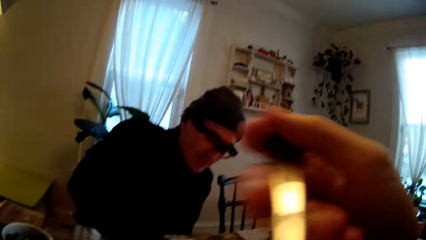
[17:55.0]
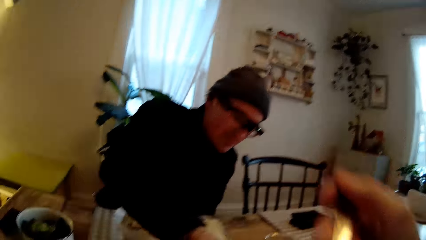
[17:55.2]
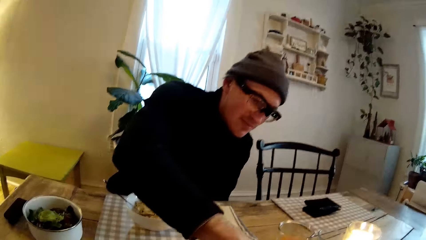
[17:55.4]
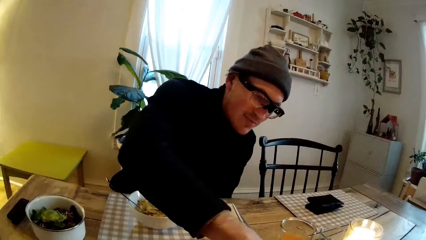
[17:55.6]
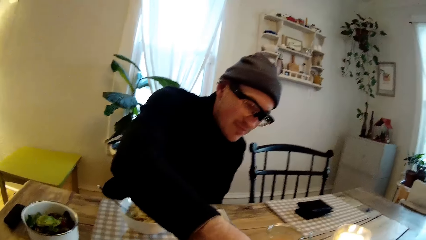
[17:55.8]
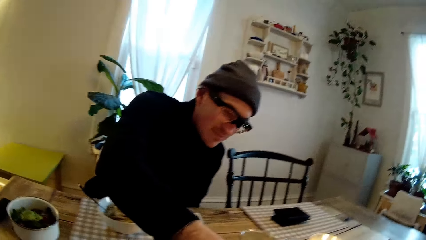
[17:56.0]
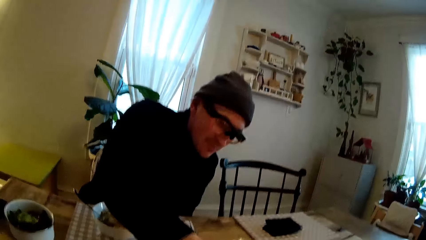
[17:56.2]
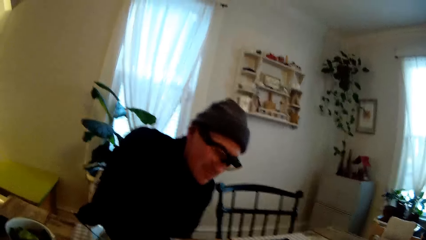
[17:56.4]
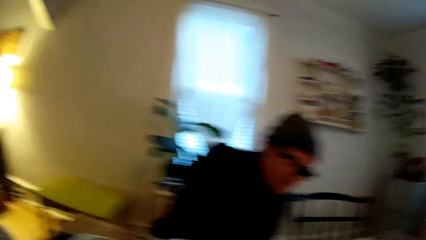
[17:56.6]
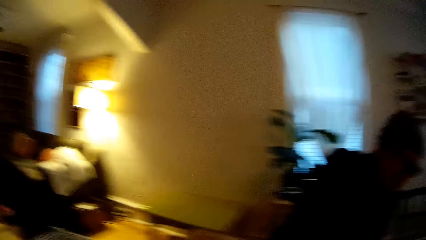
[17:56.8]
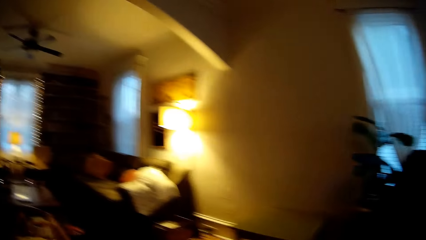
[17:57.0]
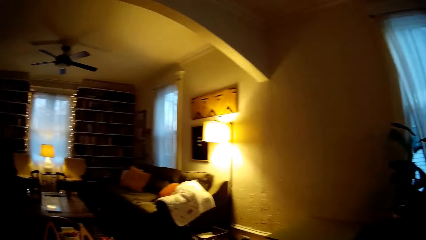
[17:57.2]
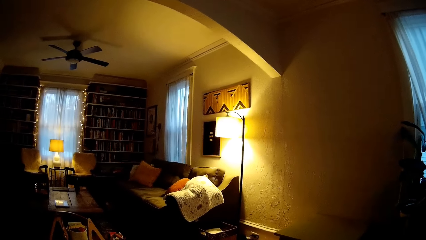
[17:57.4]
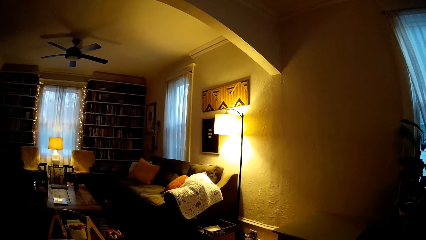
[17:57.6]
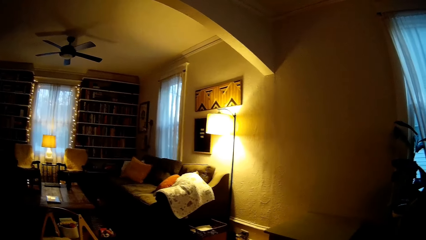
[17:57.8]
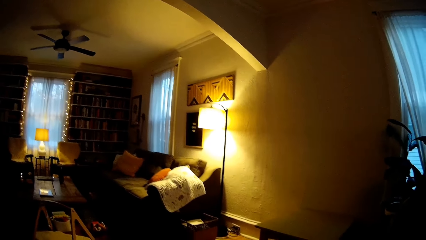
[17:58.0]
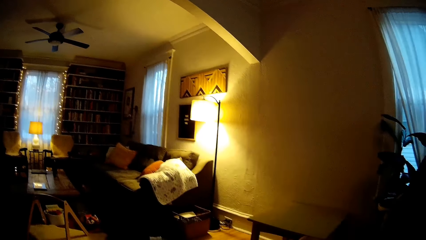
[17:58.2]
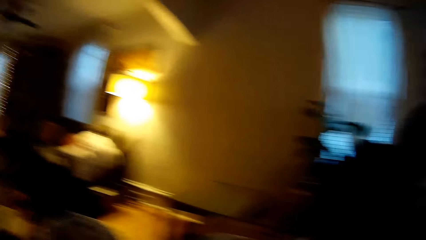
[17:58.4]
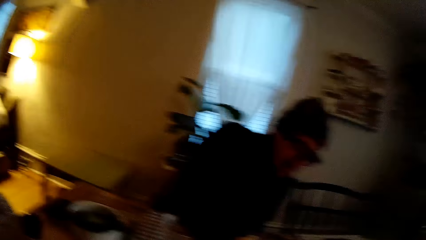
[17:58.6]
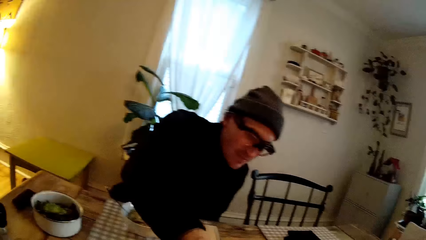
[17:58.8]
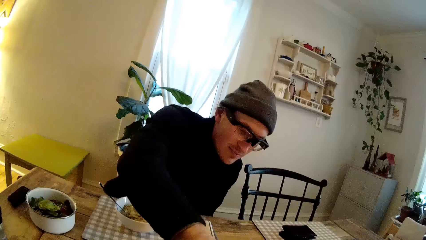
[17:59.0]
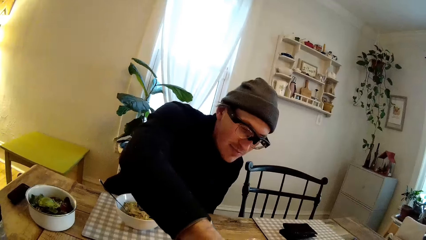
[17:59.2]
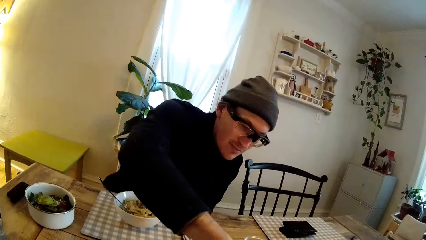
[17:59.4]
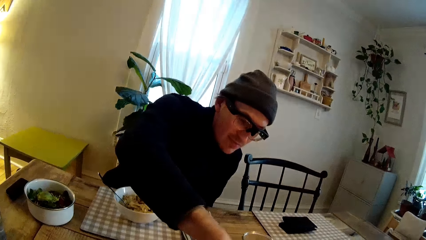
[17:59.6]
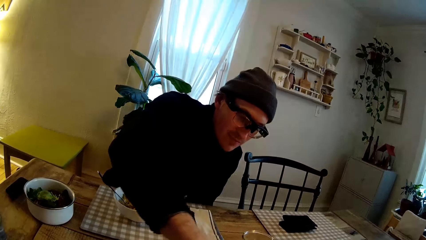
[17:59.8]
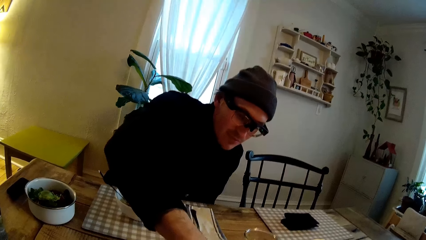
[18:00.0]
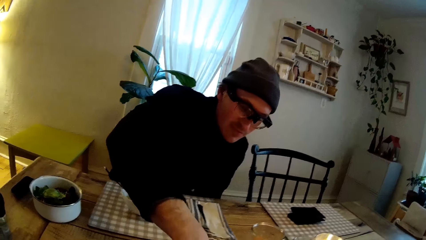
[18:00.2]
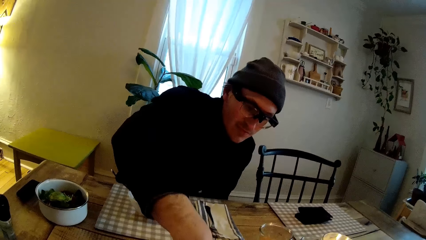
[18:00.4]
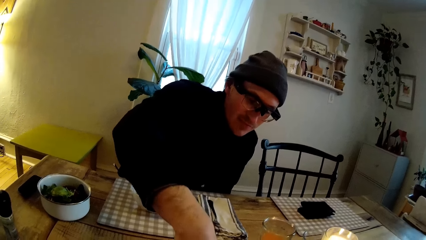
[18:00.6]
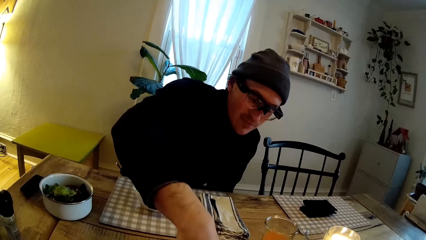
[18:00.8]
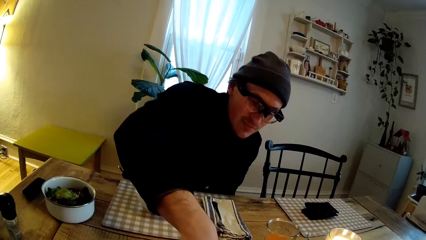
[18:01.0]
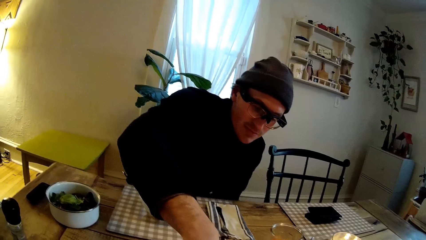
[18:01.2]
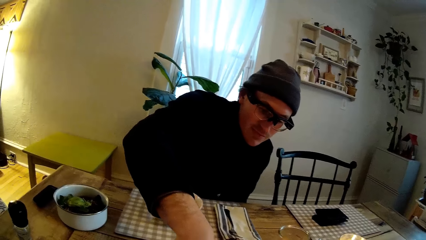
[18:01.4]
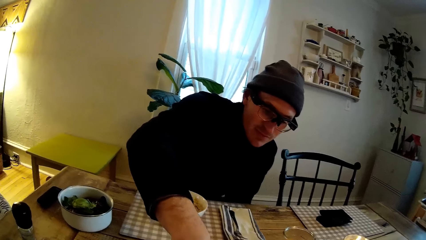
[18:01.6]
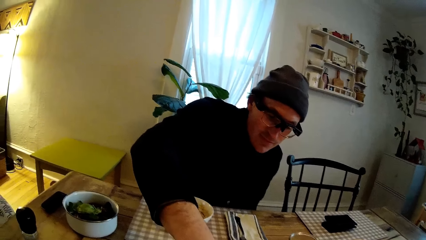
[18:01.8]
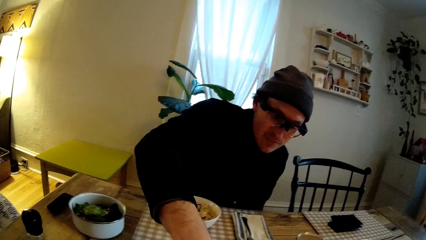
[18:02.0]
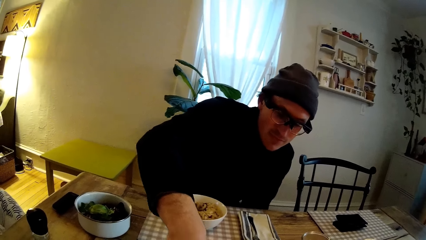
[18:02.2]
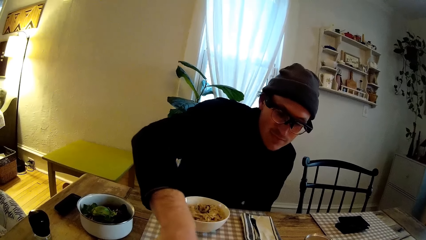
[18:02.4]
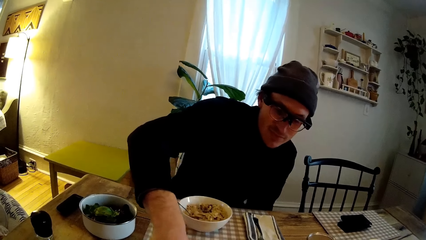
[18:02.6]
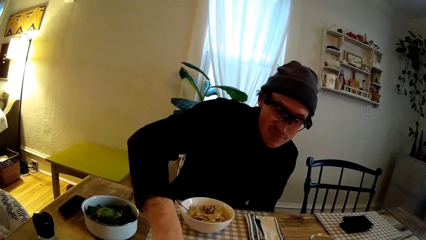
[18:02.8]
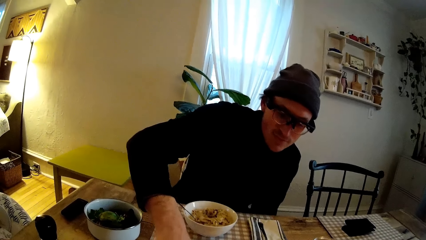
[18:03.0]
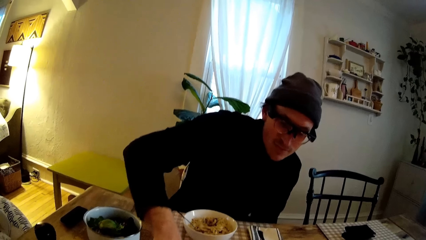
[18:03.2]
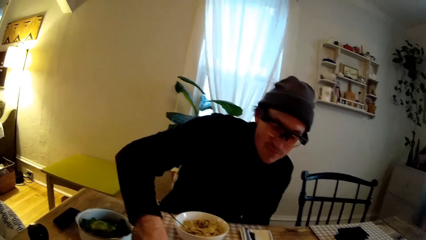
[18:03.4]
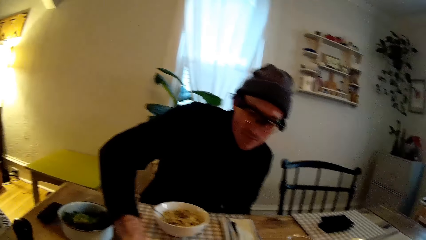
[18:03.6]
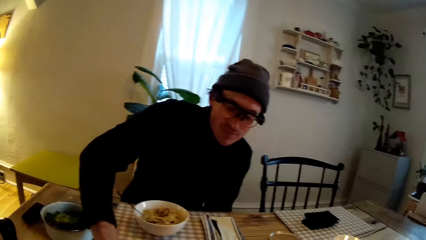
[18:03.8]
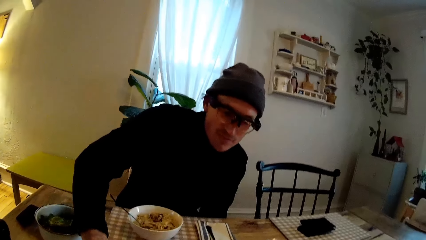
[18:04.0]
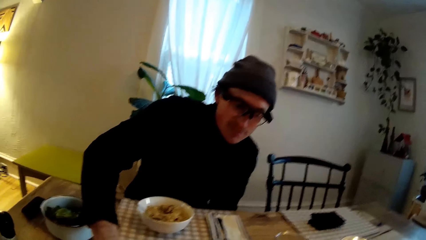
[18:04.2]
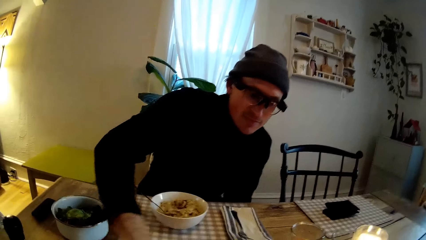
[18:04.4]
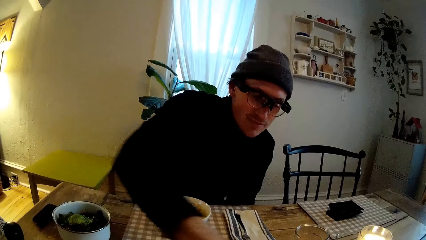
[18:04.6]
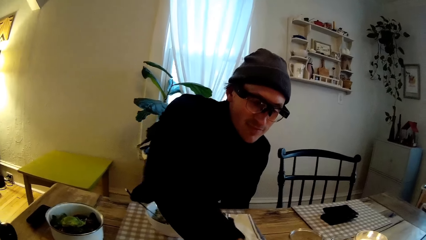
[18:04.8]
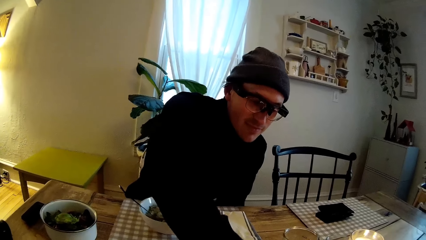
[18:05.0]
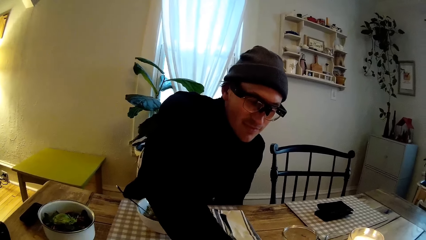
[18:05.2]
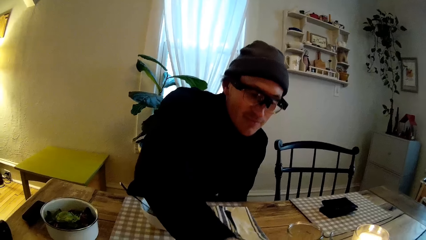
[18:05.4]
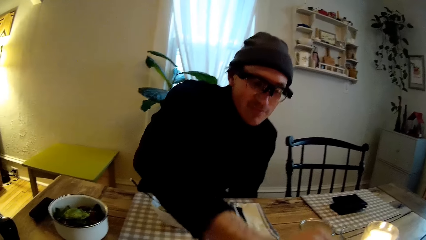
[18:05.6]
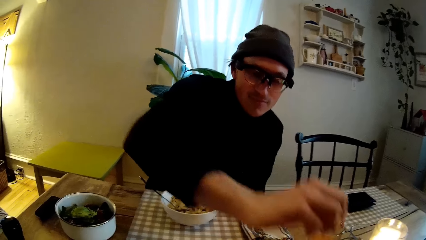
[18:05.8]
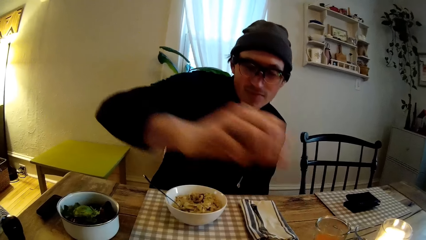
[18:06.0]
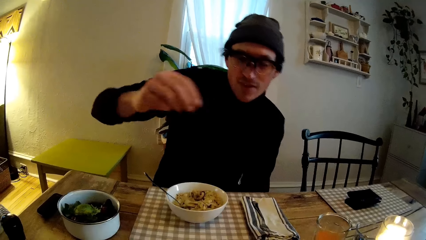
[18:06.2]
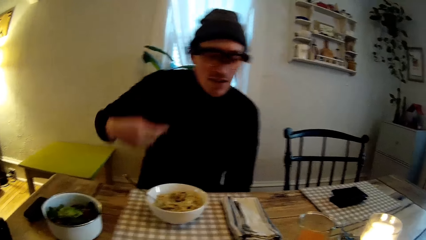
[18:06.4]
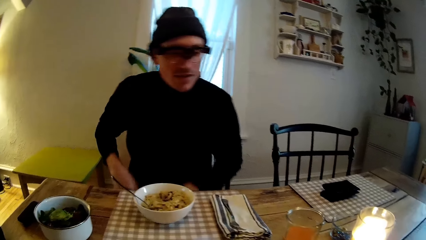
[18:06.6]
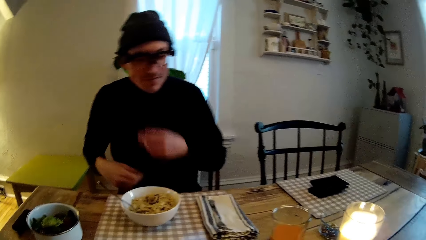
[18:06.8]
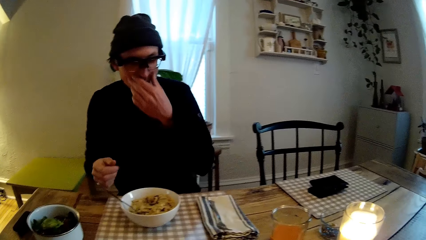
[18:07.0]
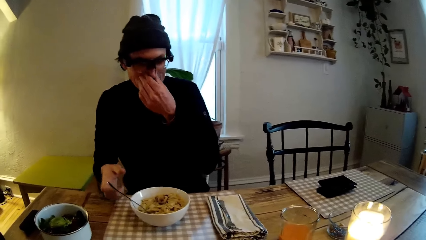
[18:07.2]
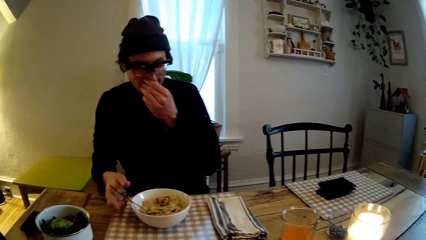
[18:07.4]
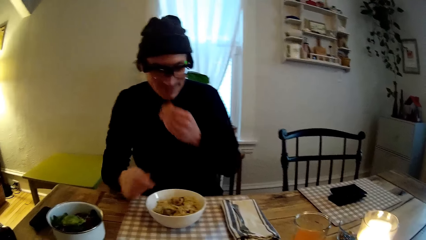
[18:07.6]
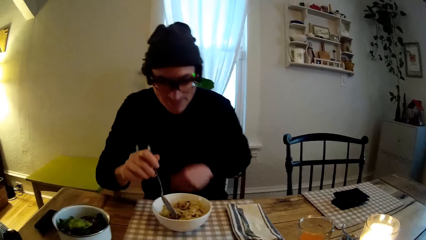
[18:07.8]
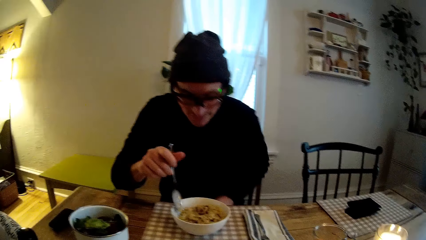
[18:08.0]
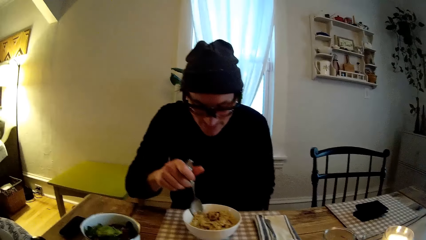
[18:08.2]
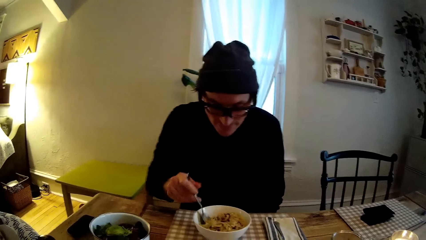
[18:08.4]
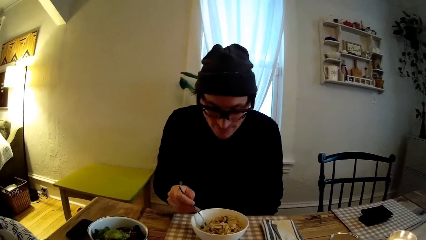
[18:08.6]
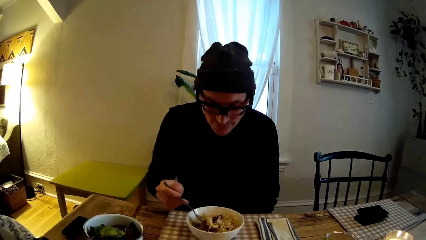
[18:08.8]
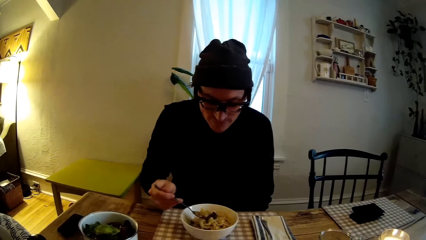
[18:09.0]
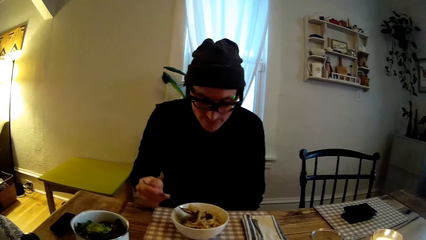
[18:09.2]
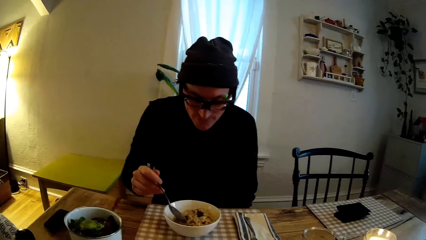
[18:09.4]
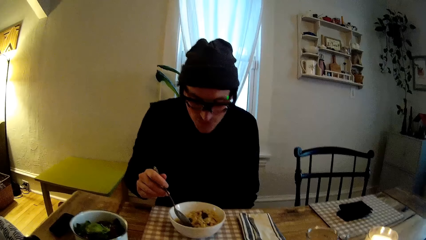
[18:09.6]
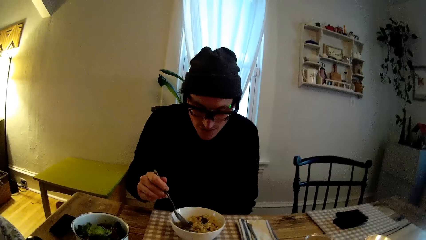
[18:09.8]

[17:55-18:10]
The camera wearer holds up the iron spoon in her right hand. The man drops a pebble in the hole of the mancala board with his right hand. The camera wearer moves the right hand. The man drops a pebble in the hole of the mancala board again. The camera wearer looks at the man. The man drops a pebble in the hole of the mancala board again. The camera wearer looks around, looks at the man. The man drops a pebble in the hole of the mancala board repeatedly. The camera wearer looks at the right hand of the man. The man drops a pebble in the hole of the mancala board again. The camera wearer talks to the man. The man drops a pebble in the hole of the mancala board again. The camera wearer looks at the right hand of the man. The man rubs his nose with his left hand, holds the spoon in the plate with his right hand, and scoops some noodles from the plate on the table with the iron spoon in his right hand. The camera wearer looks at the man.
